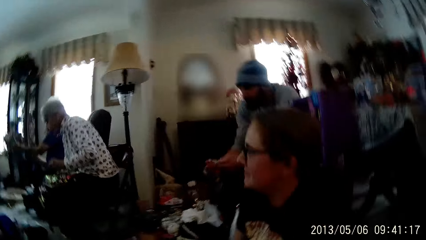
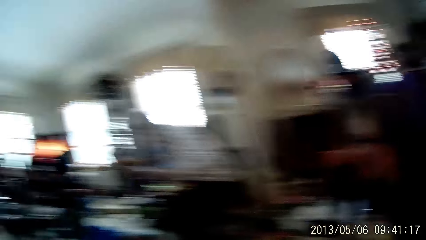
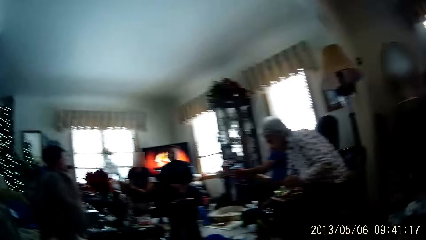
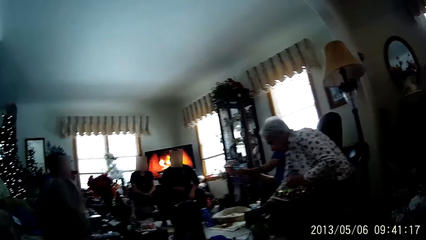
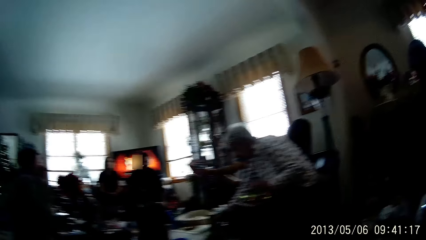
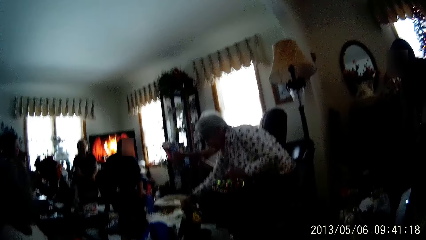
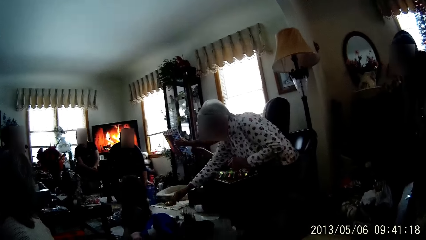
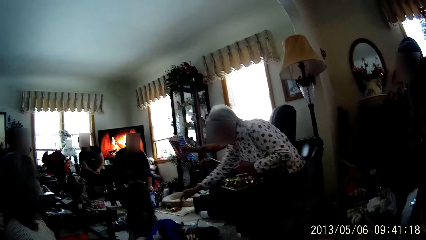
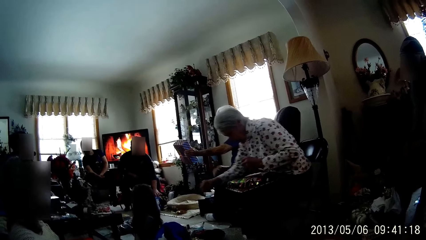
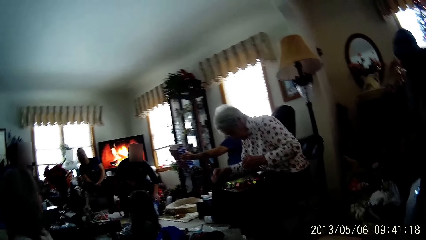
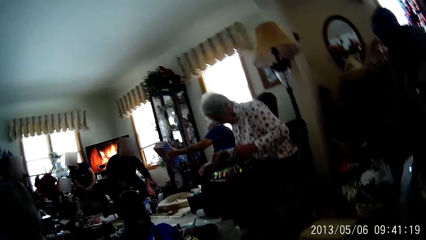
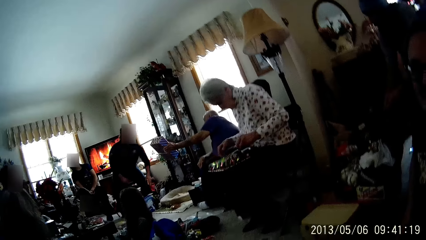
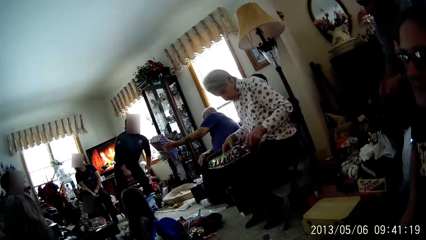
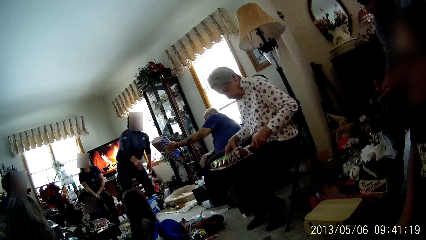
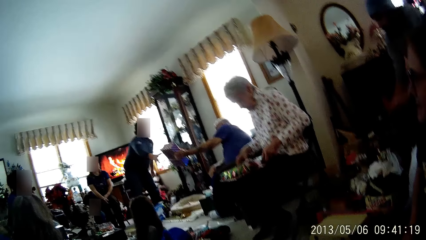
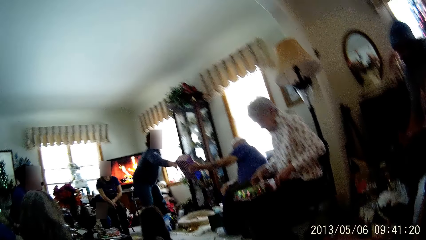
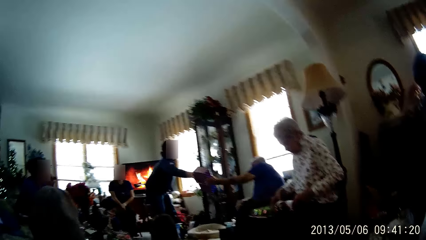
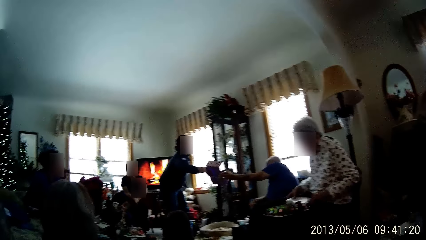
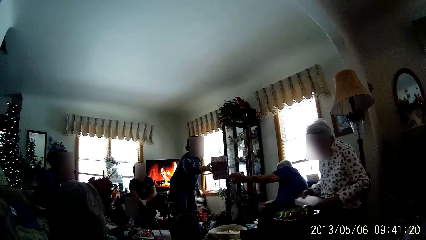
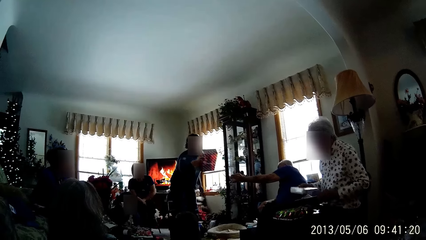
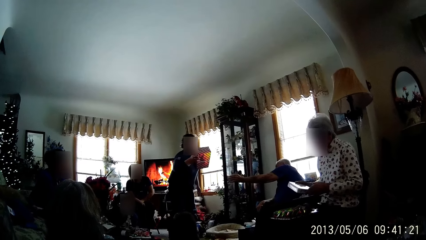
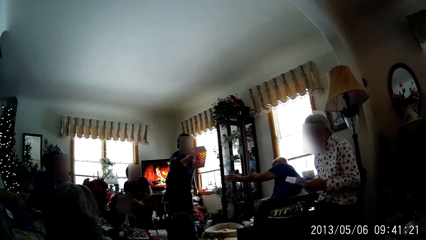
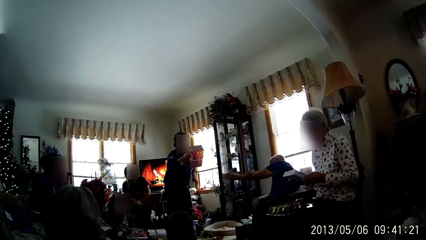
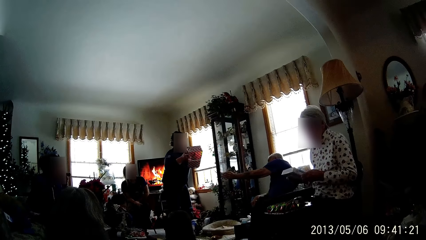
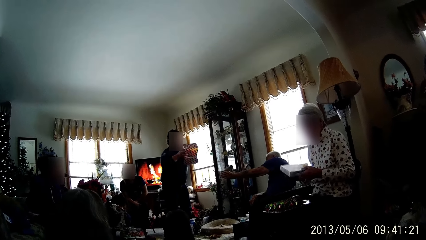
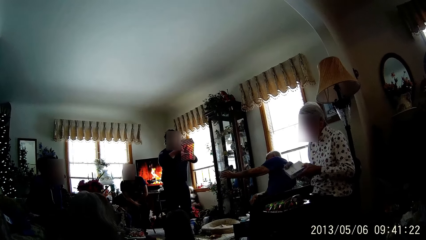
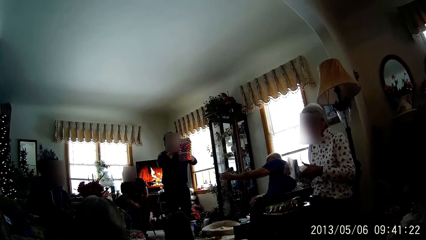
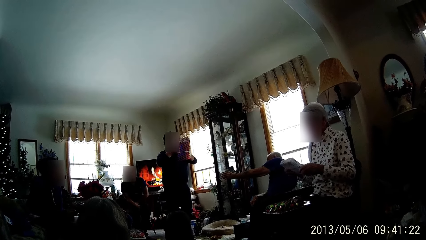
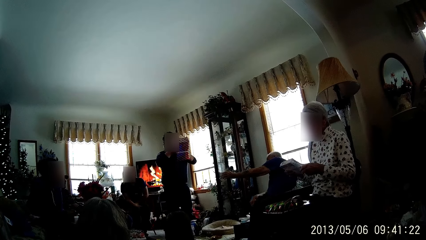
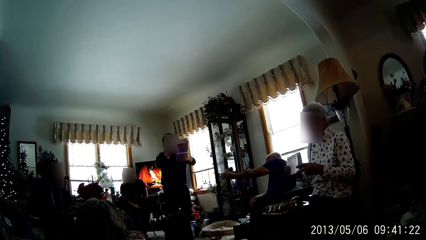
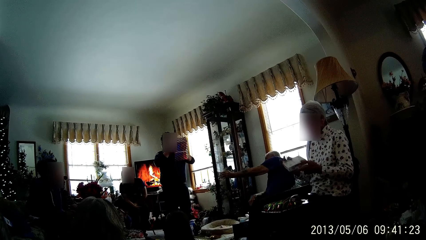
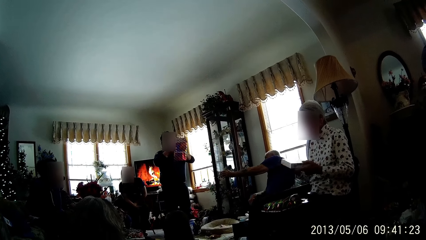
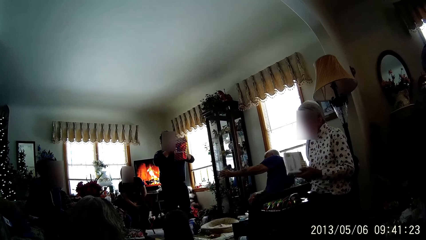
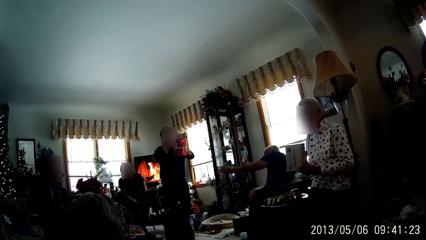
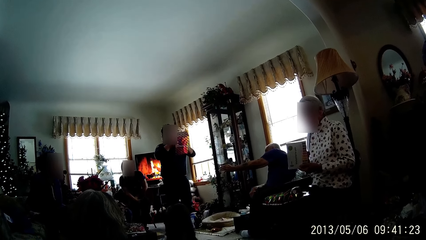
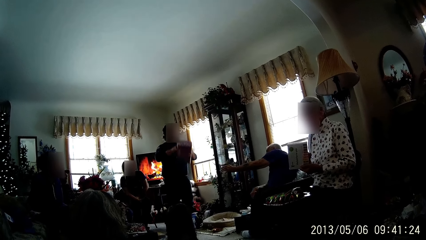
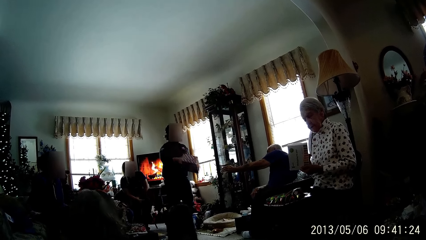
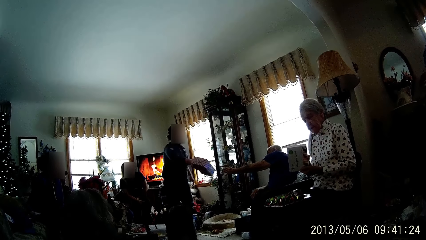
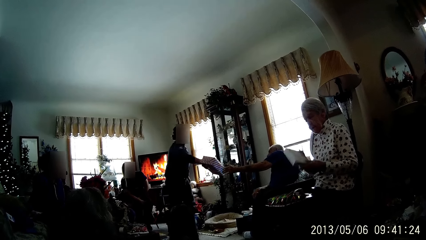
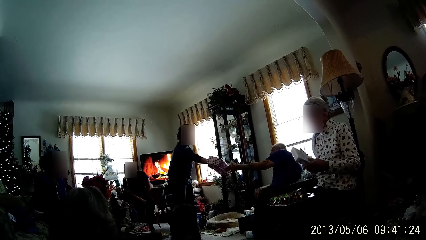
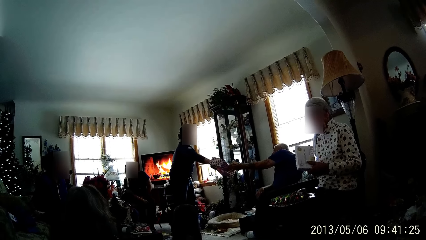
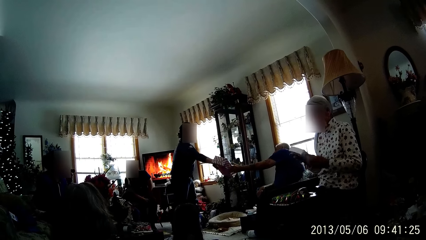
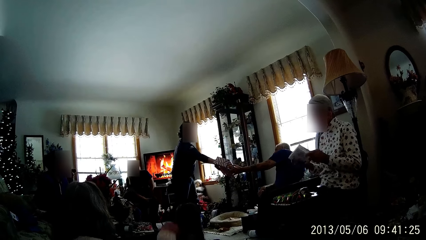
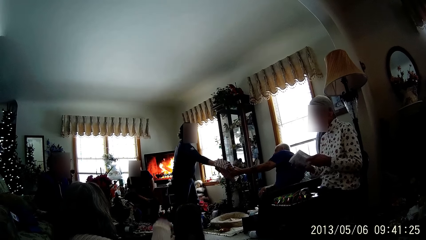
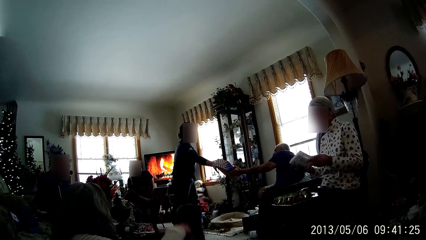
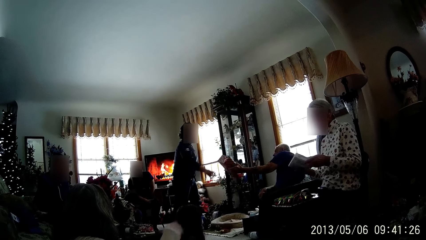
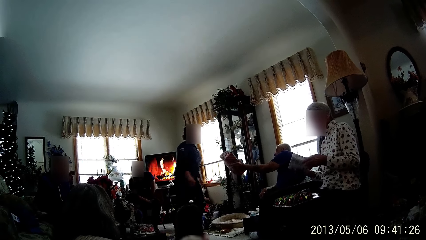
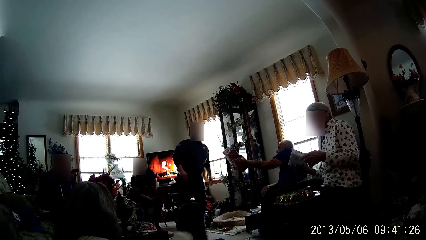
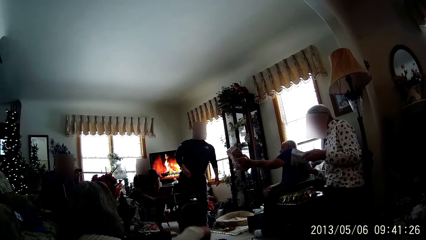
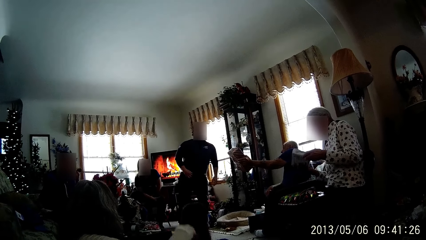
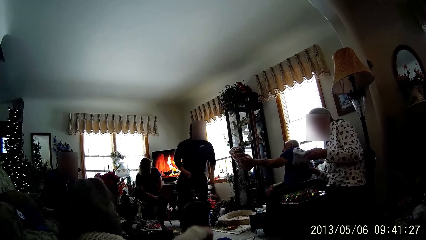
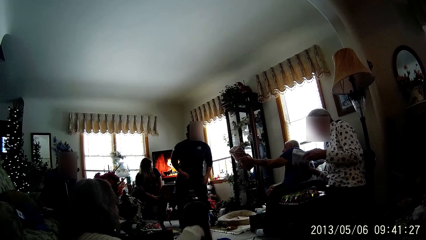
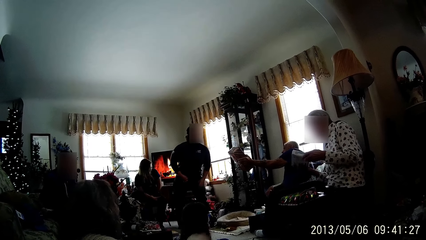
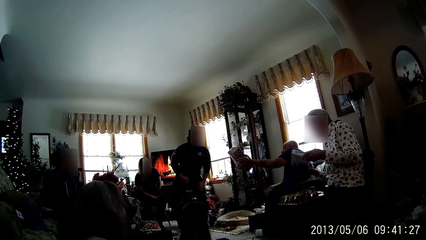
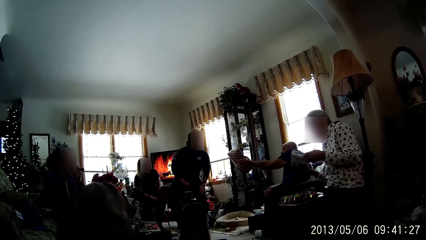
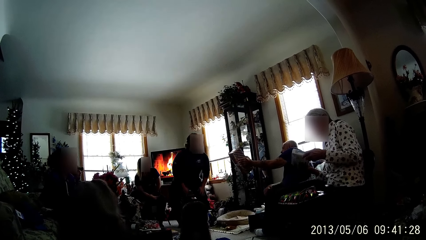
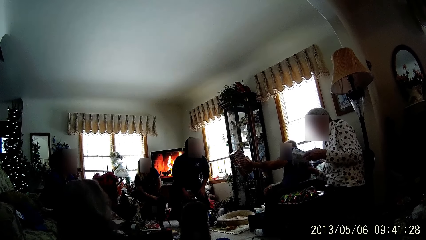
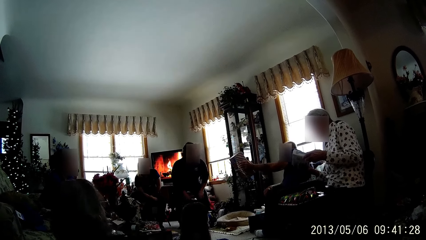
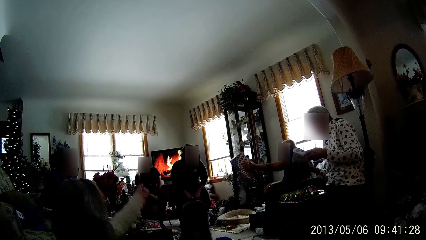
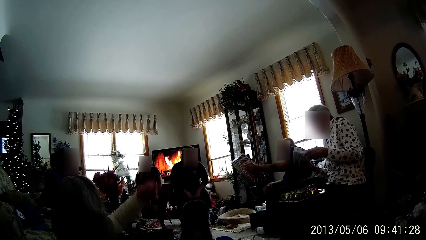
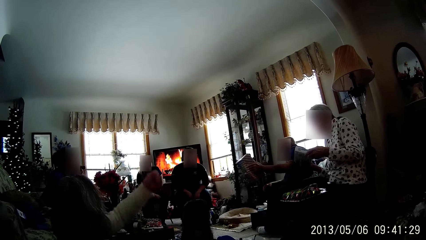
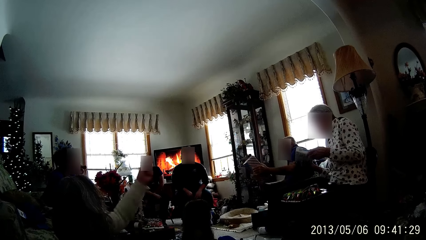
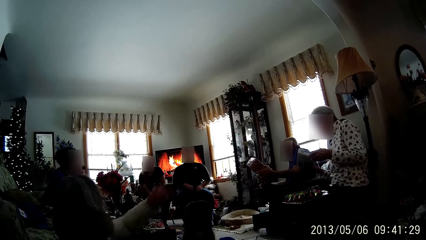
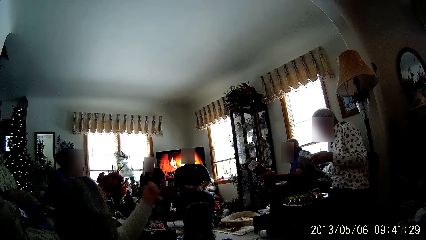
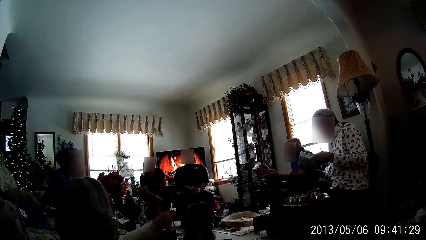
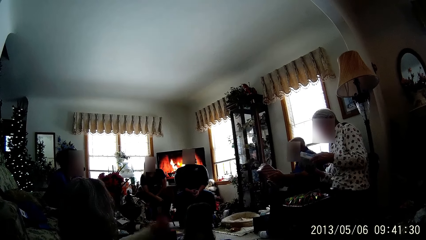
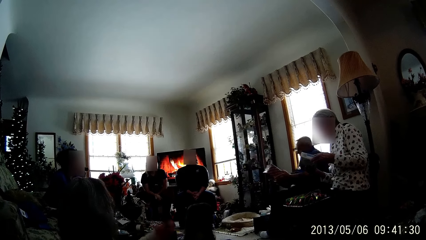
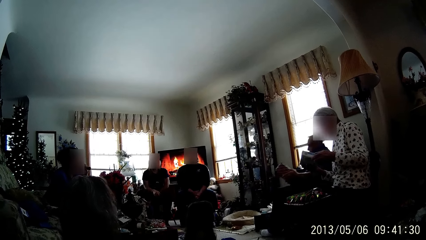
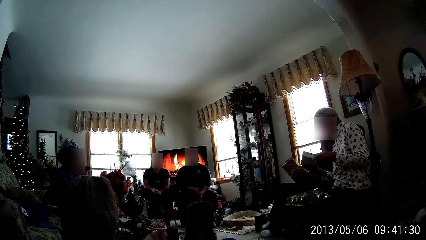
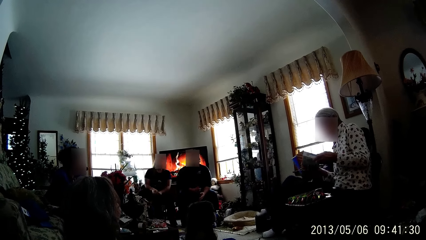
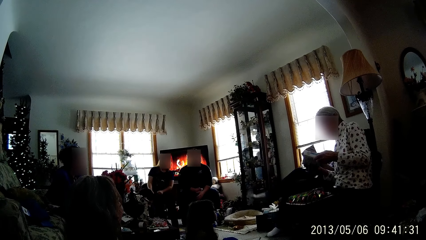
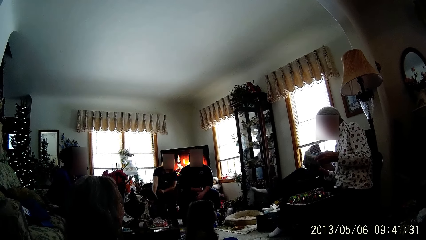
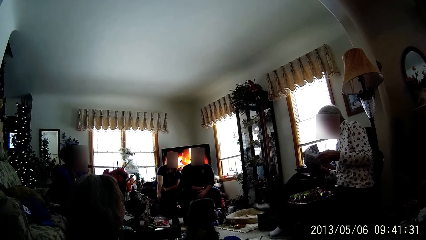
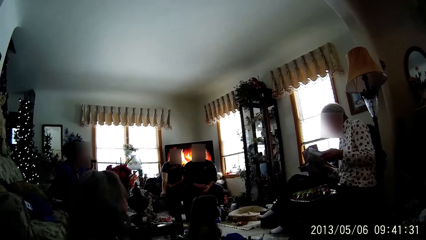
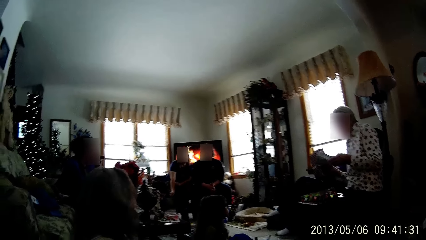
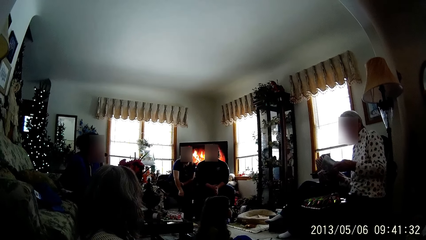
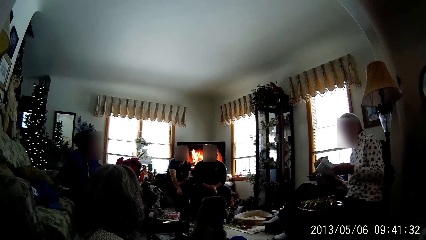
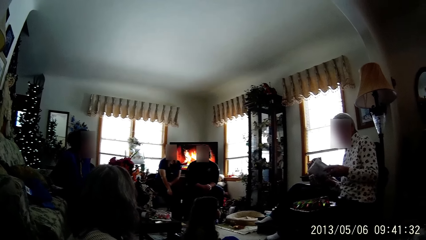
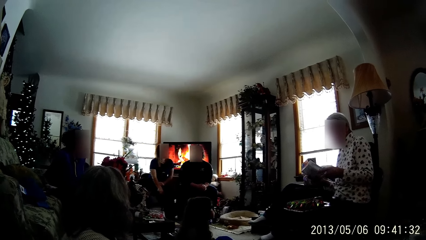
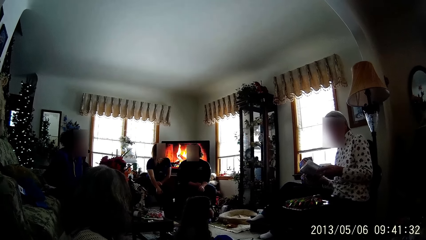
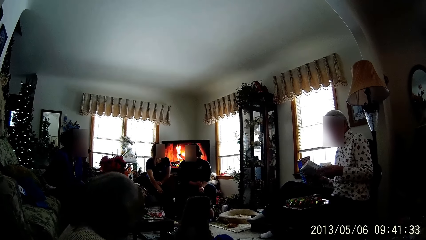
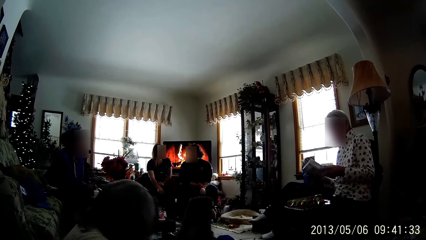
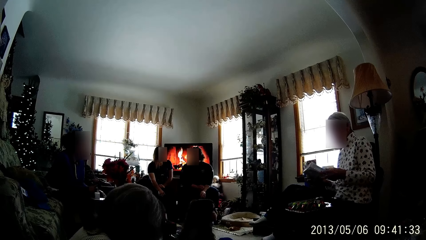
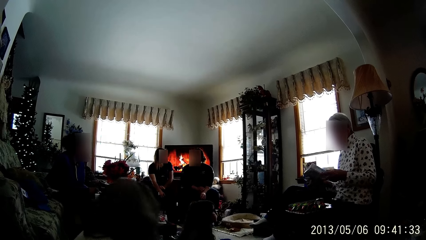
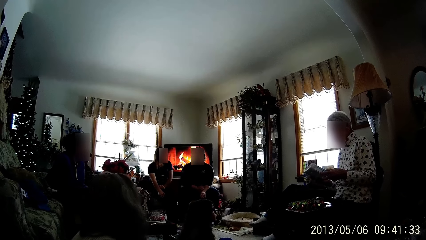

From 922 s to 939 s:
The woman drops the wrappings on the floor with her right hand. A man passes the wrapped gift to another man with his left hand. The other man holds a gift box on the floor with his left hand. The other man stands up from a chair. The woman raises the gift with both hands. The other man collects the wrapped gift from the first man with his right hand. The other man examines the gift with his left hand. The woman looks at the gift in her hands. The other man returns the wrapped gift to the first man with his right hand. The first man collects the wrapped gift from the other man with his left hand. The first man reads on the box. The other man sits on the chair. A person sways a hand. The first man holds the wrapped gift with both hands. The first man folds the legs. The camera wearer looks around in the room.
